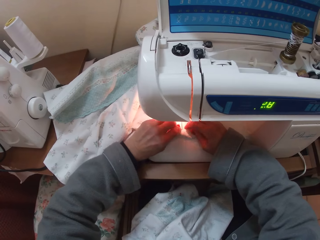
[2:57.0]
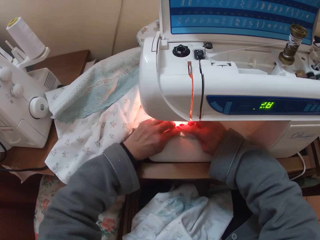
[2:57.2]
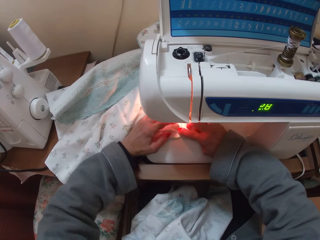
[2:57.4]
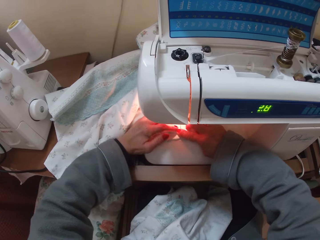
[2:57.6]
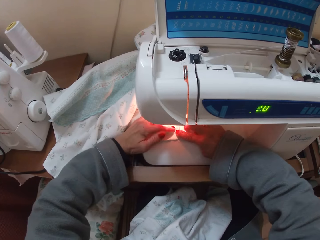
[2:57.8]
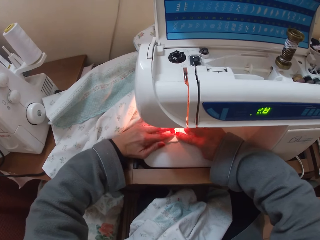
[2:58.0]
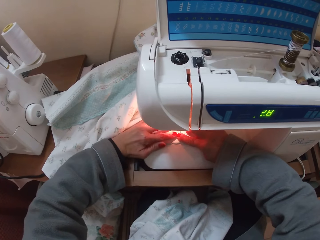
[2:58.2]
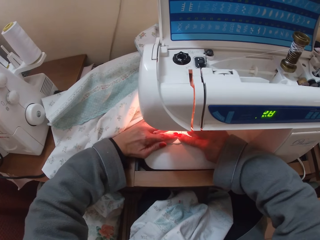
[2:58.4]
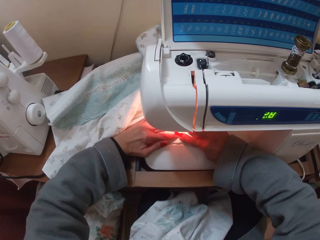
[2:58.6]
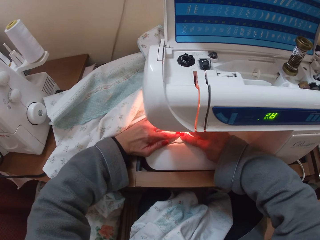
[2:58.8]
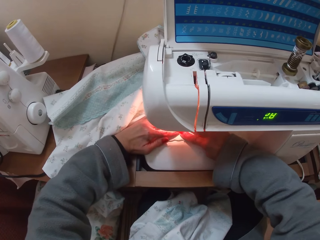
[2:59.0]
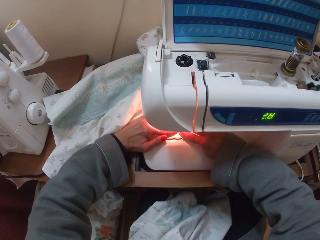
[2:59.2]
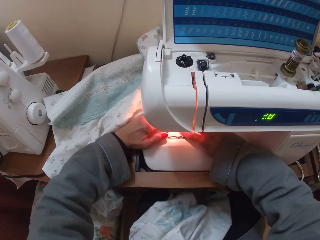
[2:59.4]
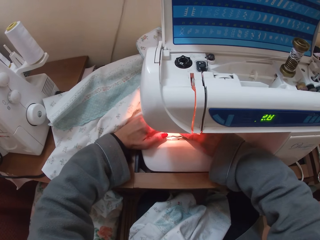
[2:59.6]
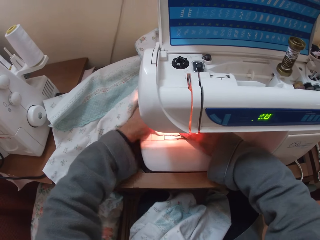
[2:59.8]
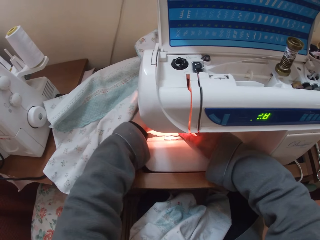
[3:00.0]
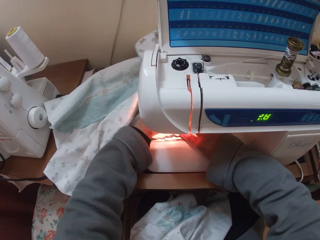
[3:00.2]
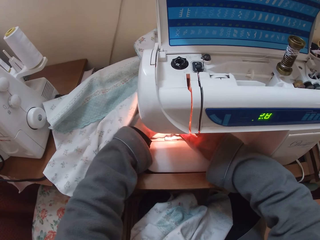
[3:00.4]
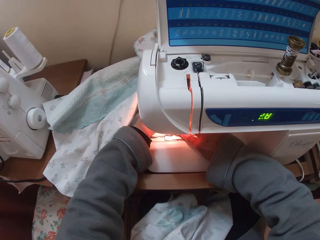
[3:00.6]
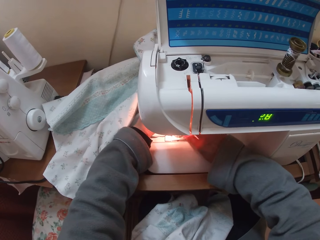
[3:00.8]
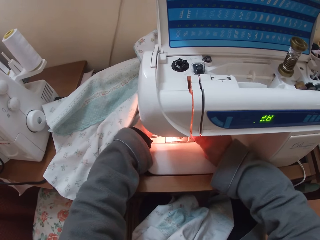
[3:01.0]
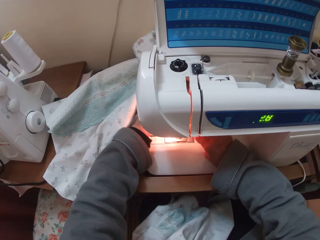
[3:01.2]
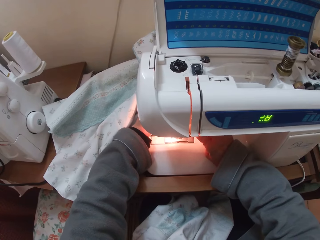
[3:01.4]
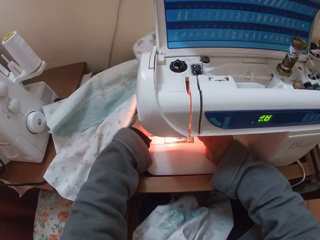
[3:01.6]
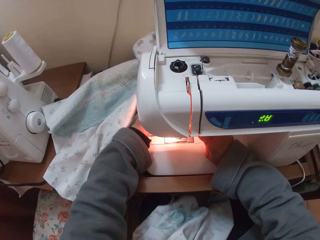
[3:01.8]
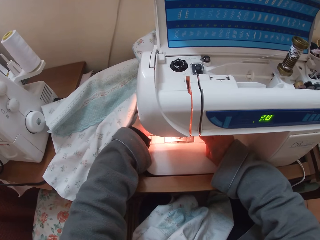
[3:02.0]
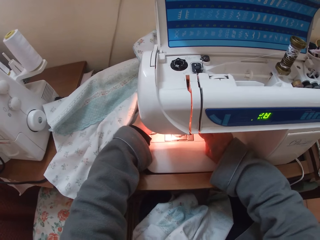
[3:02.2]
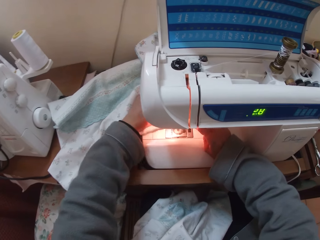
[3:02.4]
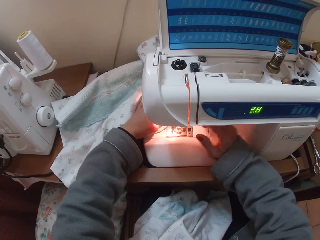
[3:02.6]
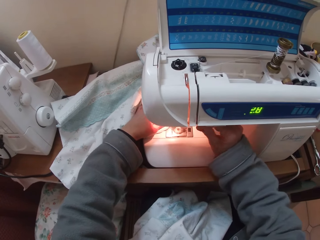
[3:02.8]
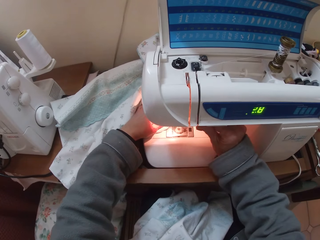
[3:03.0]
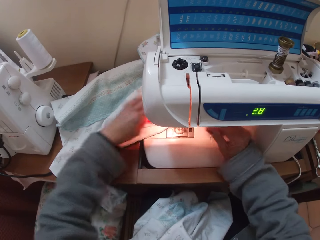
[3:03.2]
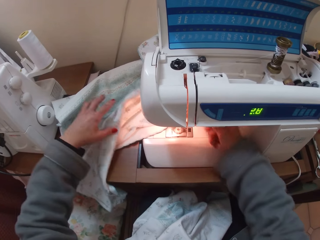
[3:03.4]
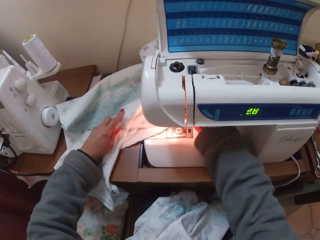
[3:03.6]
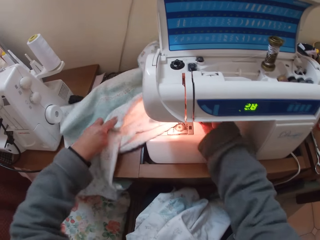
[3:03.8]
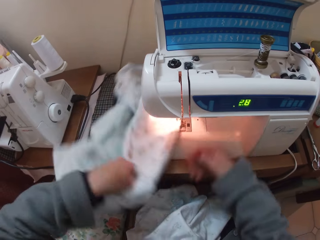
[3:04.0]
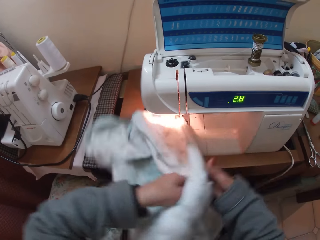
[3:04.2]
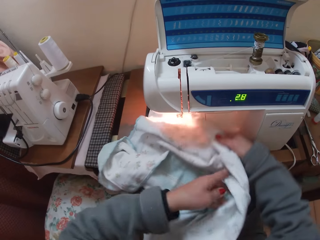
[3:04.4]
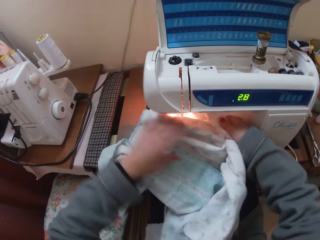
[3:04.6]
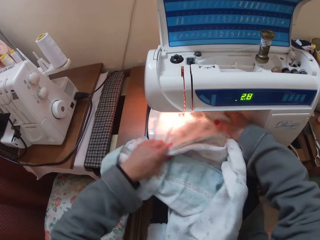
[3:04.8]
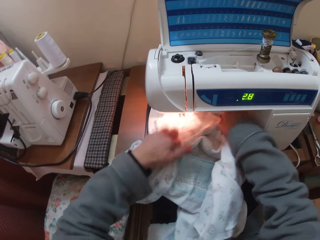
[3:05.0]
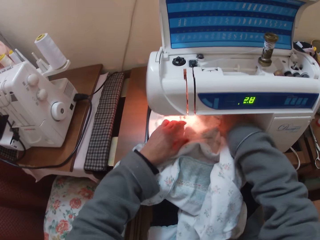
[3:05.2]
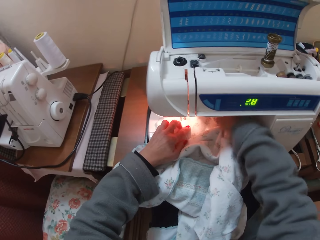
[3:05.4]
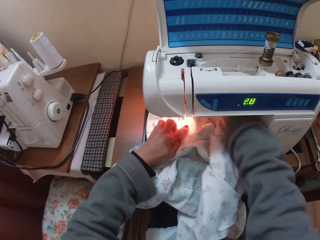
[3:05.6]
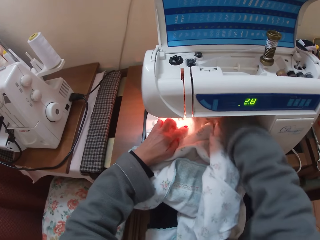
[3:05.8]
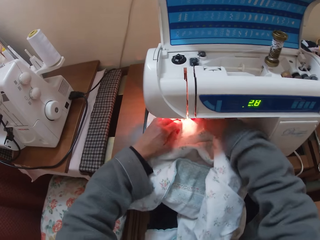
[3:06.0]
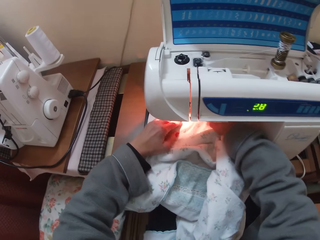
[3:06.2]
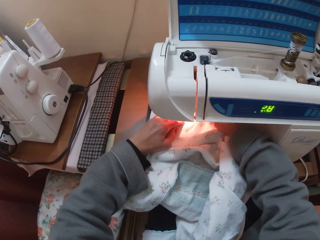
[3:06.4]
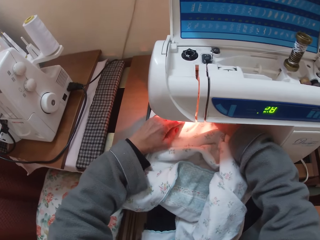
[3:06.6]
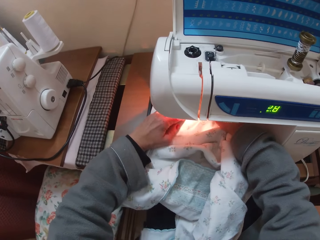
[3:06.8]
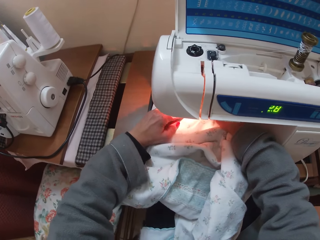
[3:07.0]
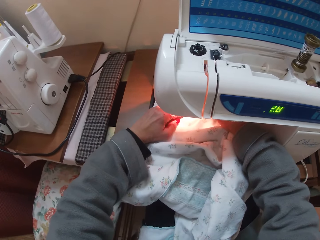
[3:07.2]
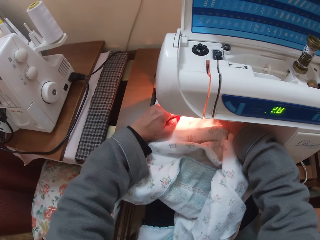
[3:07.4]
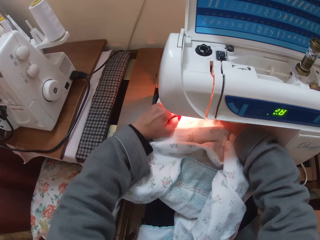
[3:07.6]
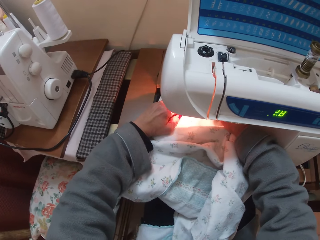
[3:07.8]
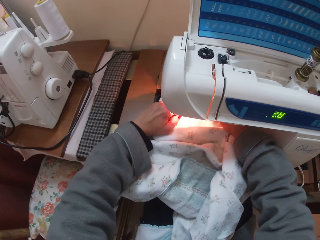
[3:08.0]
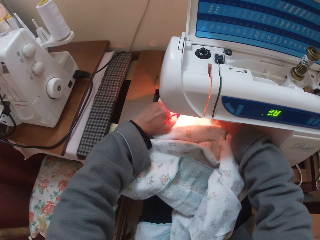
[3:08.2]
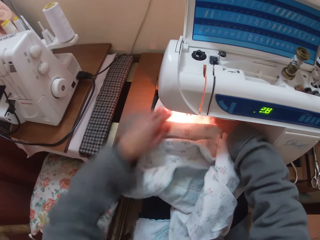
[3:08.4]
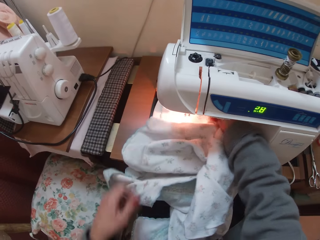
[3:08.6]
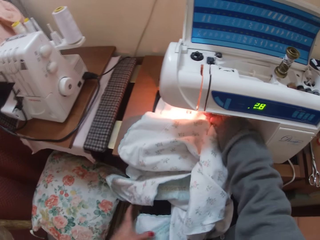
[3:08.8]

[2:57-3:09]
The camera wearer sews the cloth with the sewing machine. They turn the cloth. They sew the cloth with the sewing machine.

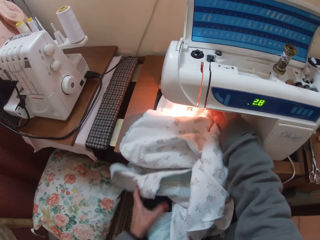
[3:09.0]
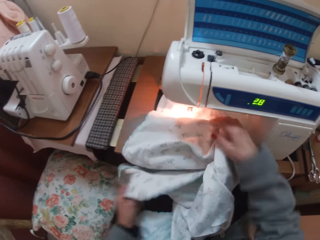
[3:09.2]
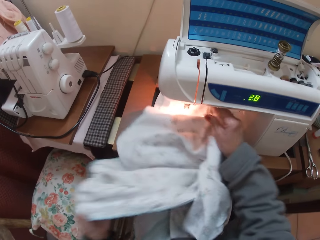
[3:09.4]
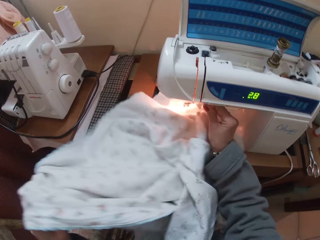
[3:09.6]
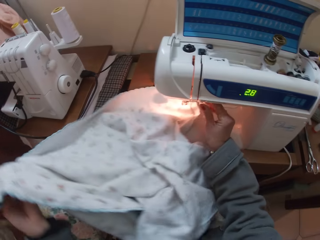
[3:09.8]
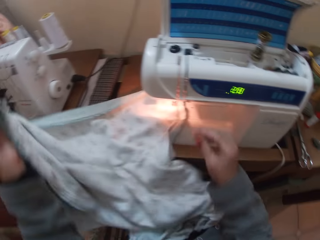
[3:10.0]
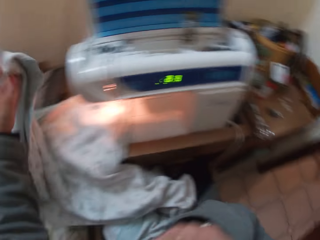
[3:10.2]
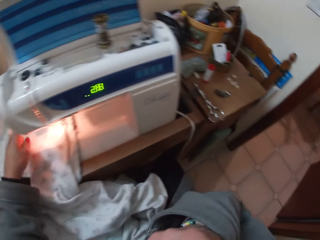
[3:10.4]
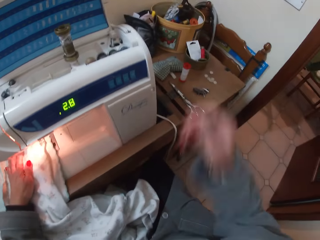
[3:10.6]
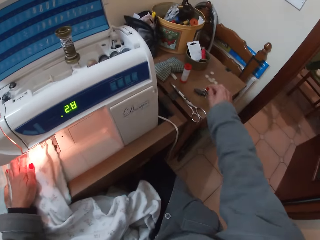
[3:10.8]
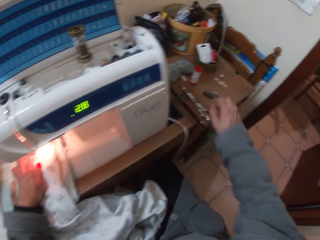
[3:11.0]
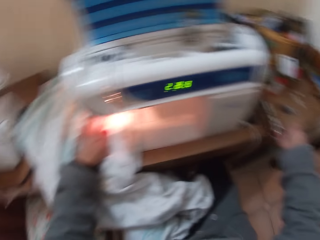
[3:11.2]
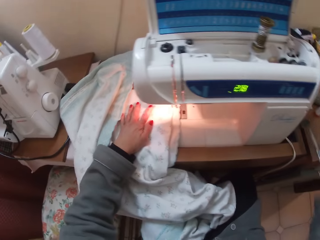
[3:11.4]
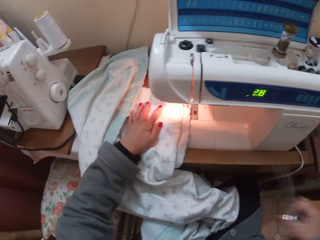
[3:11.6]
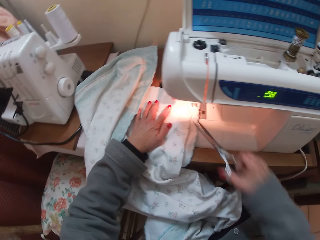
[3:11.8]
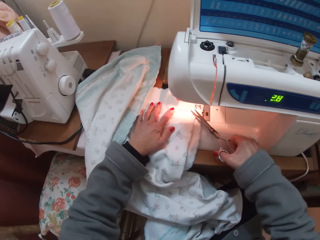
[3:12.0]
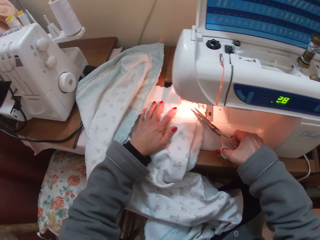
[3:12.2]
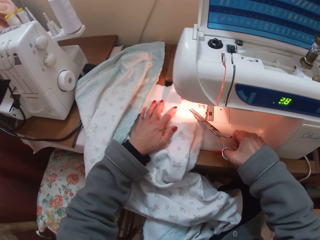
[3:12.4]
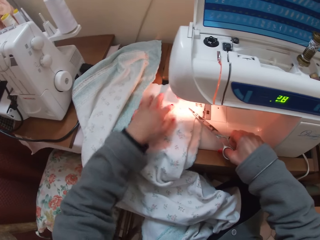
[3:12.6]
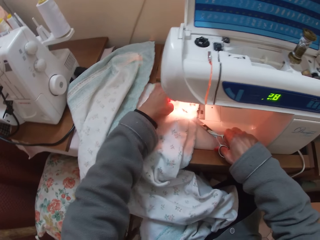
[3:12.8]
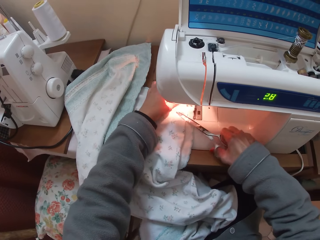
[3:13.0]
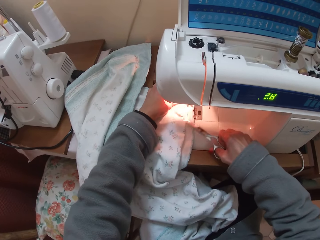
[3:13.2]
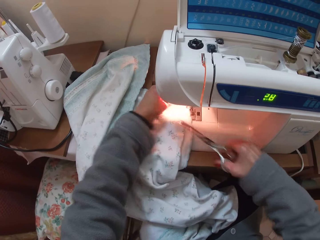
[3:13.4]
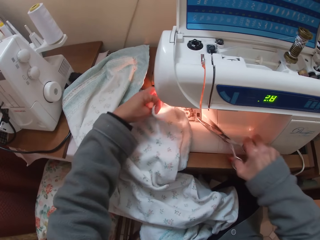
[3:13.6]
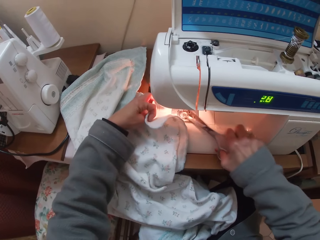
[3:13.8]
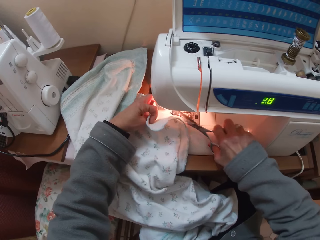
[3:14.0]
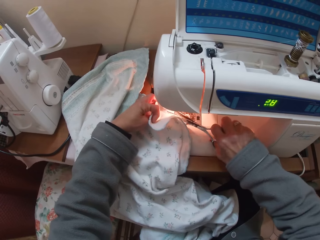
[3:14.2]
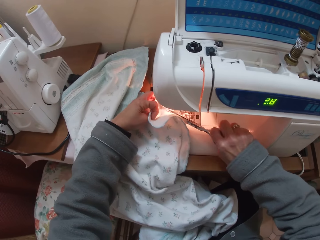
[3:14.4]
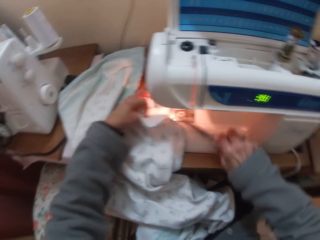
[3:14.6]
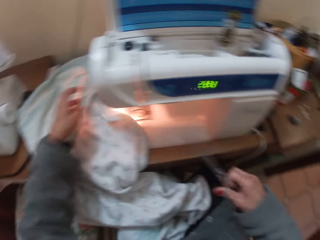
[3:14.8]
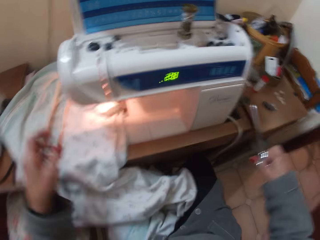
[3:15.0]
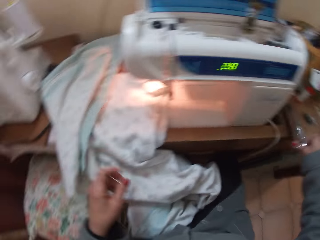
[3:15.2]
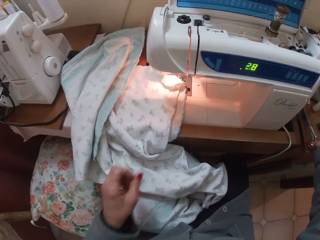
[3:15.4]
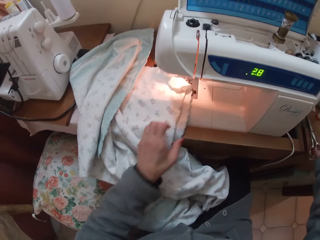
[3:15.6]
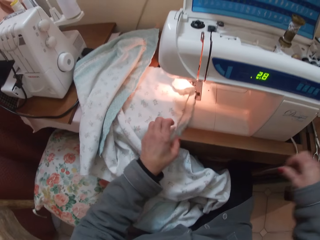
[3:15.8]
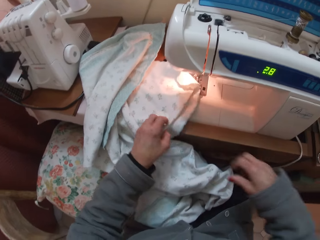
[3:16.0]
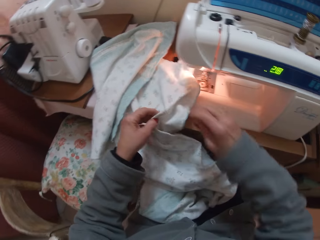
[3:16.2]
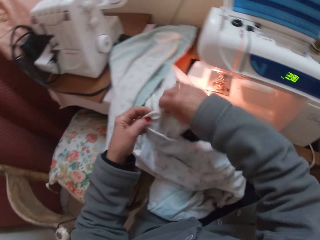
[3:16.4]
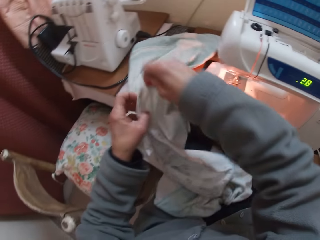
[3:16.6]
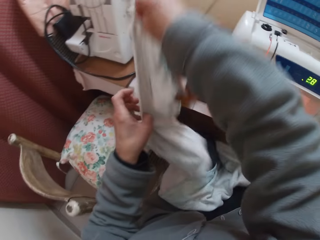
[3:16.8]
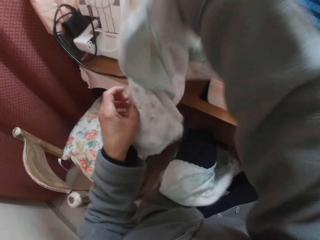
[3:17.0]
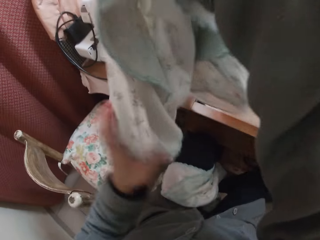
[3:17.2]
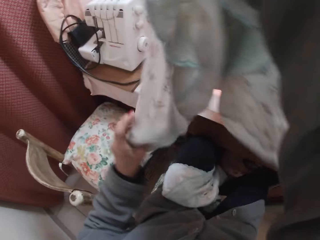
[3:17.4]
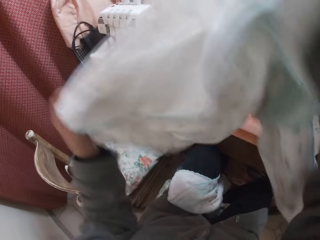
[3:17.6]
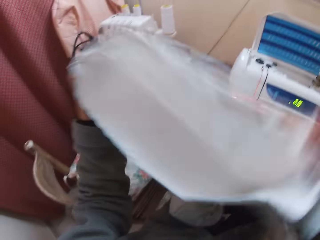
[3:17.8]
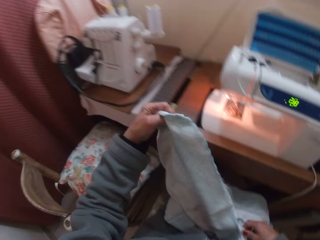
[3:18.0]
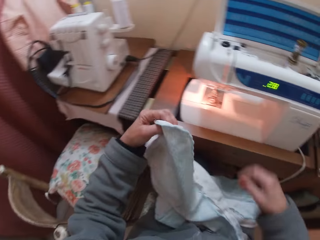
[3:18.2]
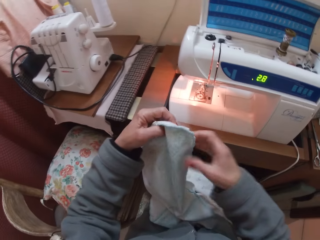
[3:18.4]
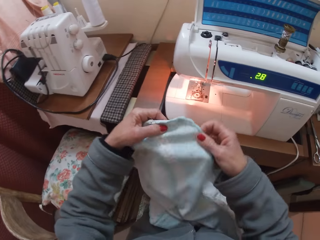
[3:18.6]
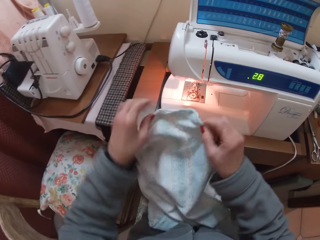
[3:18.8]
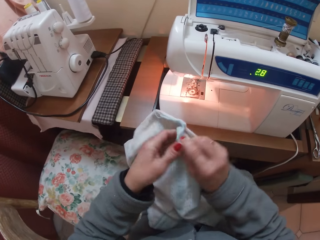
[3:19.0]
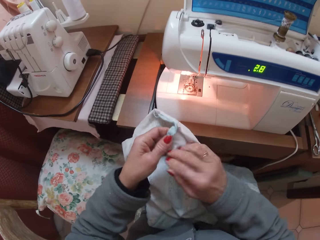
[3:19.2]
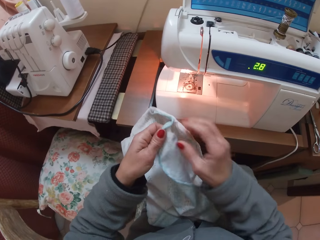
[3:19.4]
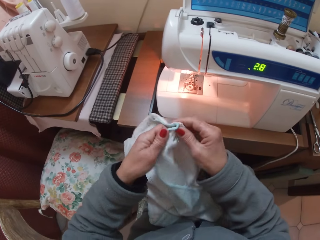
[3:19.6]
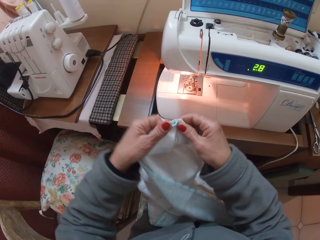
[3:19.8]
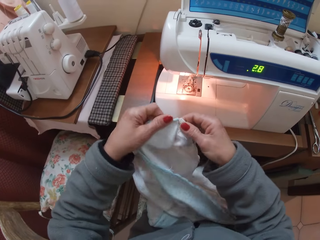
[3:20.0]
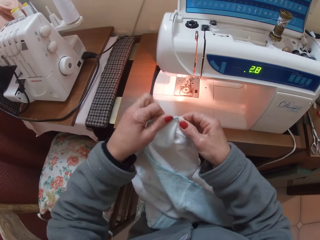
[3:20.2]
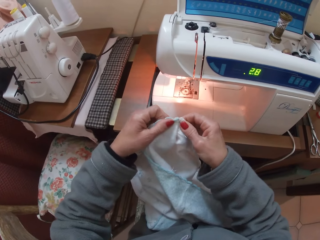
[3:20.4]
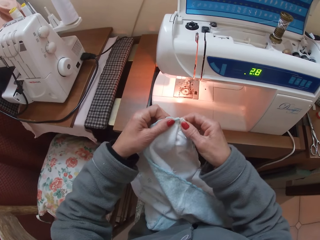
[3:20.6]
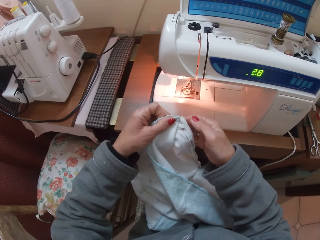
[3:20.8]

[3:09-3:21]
The camera wearer adjusts a part of the sewing machine. She drops a pin from her mouth on the magnet. She picks up the scissors from the table. She cuts the sewing thread from the cloth. She drops the scissors back on the table. She checks on the material. She stretches the cloth.
